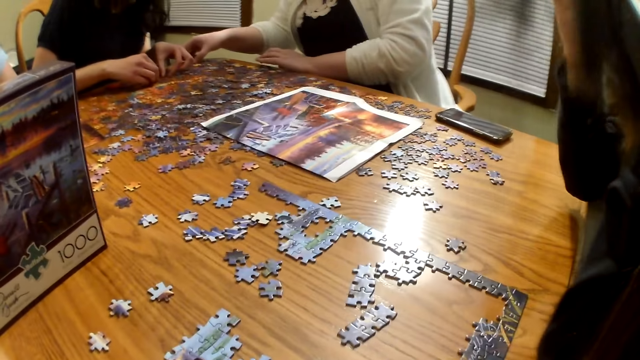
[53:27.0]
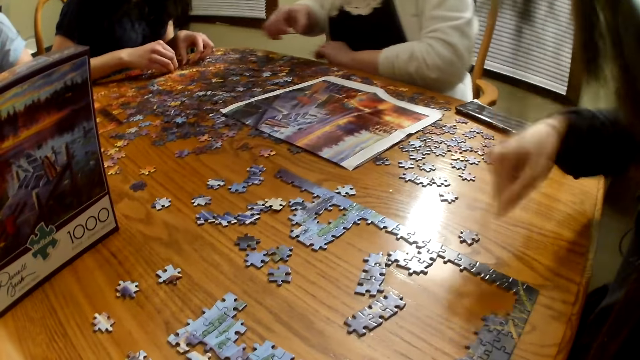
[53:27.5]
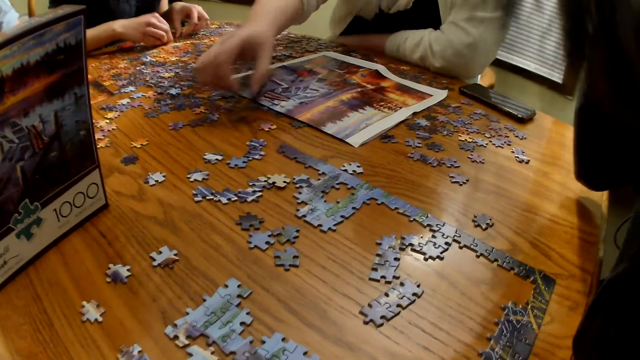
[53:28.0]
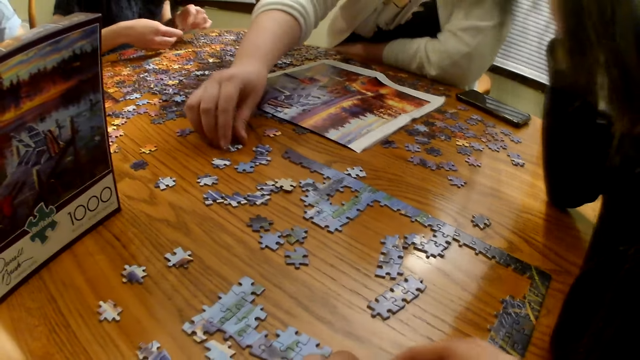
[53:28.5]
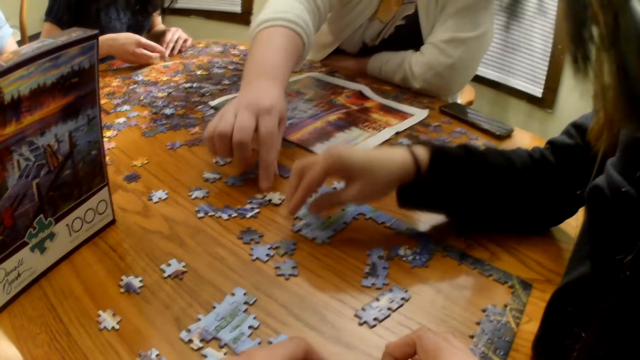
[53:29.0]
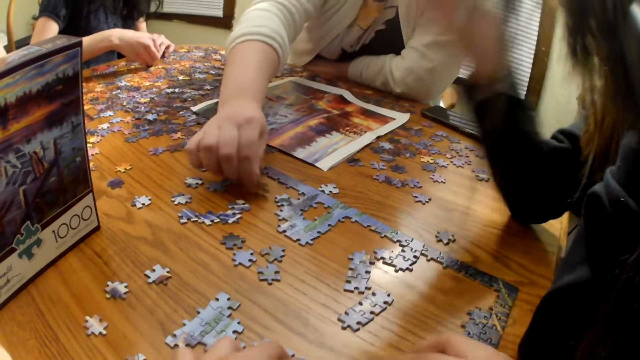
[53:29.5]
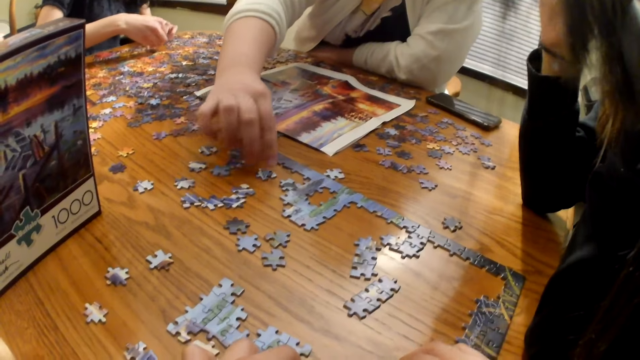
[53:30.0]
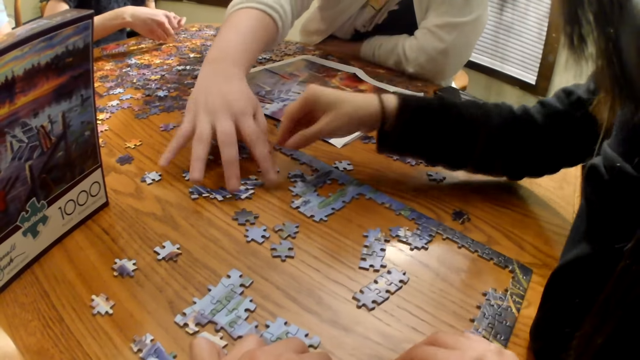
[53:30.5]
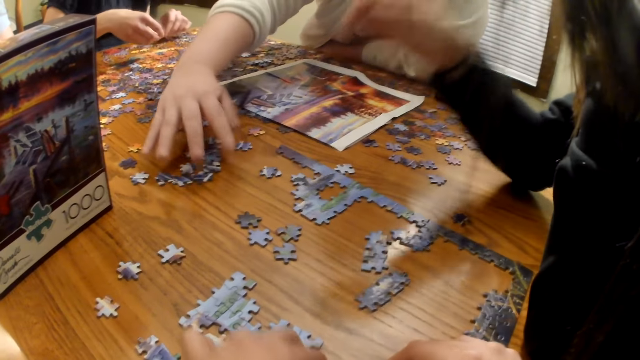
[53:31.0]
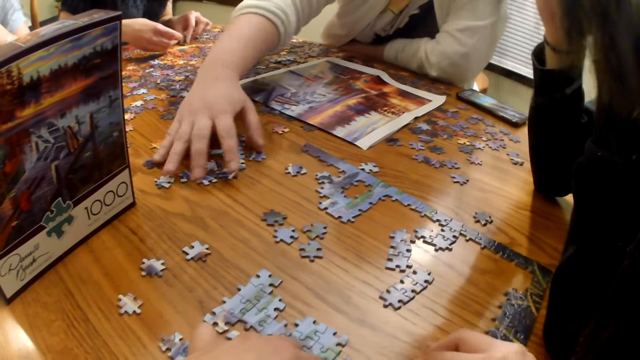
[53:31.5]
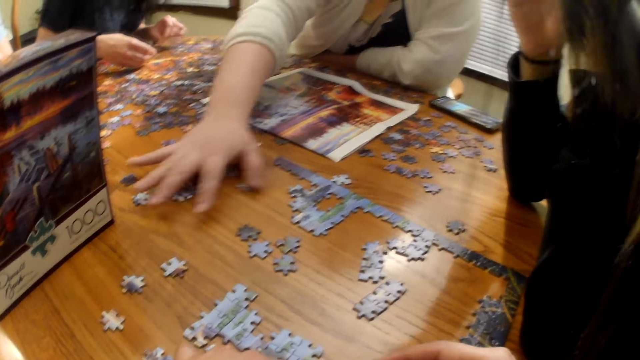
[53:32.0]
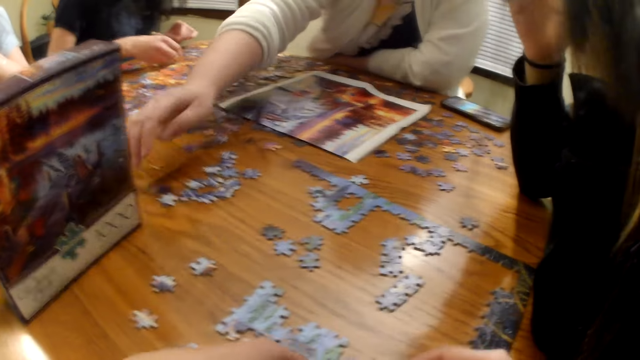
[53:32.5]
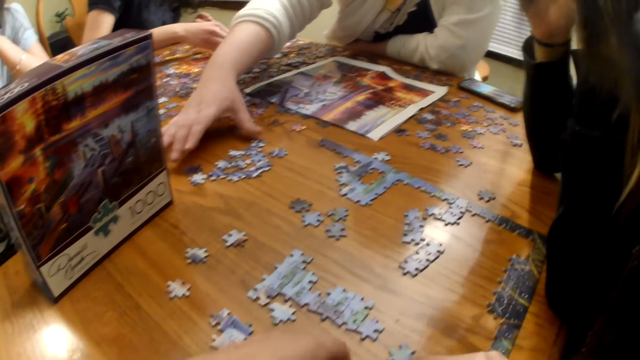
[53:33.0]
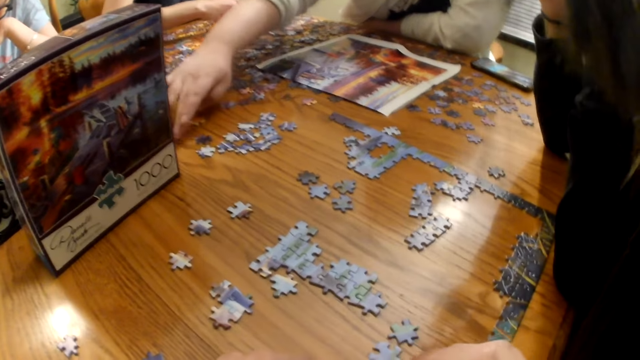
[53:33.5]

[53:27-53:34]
A female arranges the board game materials on the table.

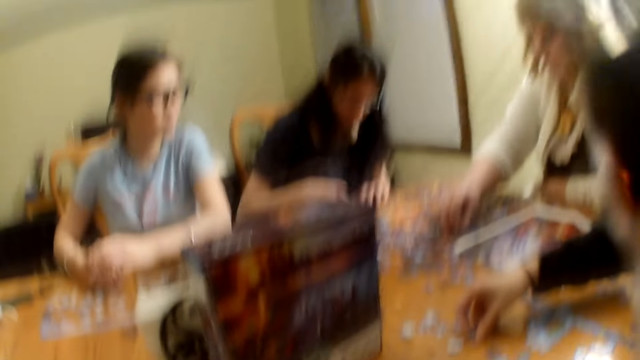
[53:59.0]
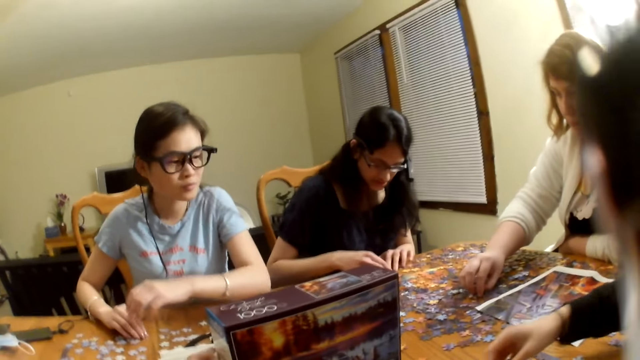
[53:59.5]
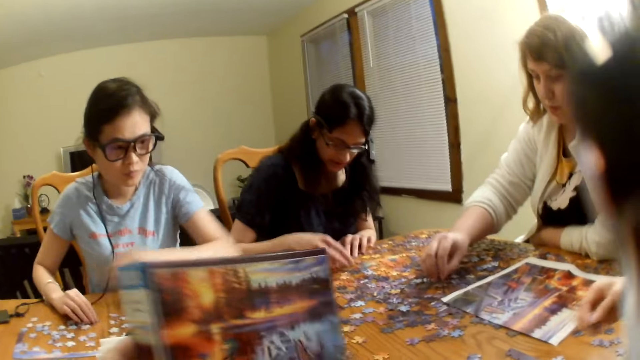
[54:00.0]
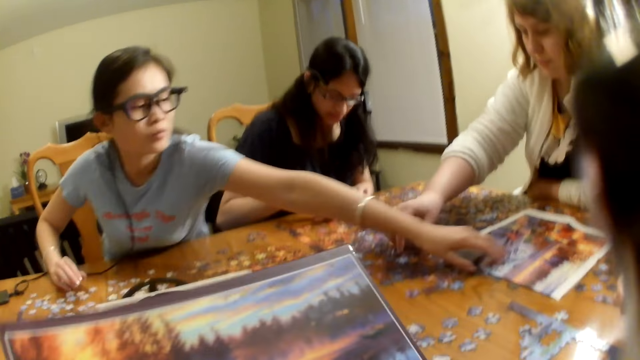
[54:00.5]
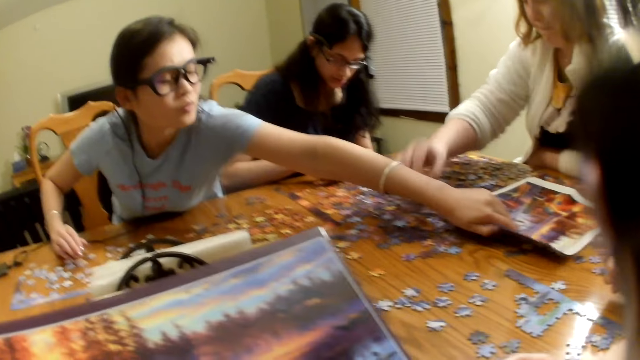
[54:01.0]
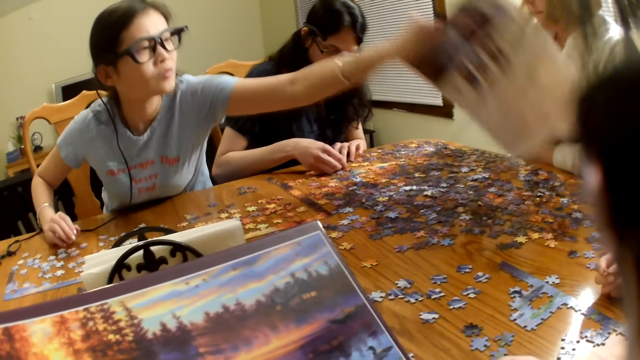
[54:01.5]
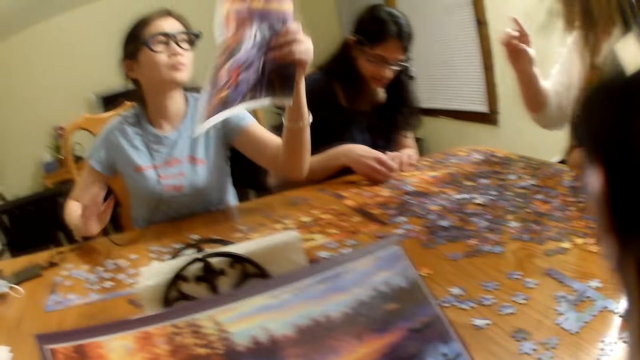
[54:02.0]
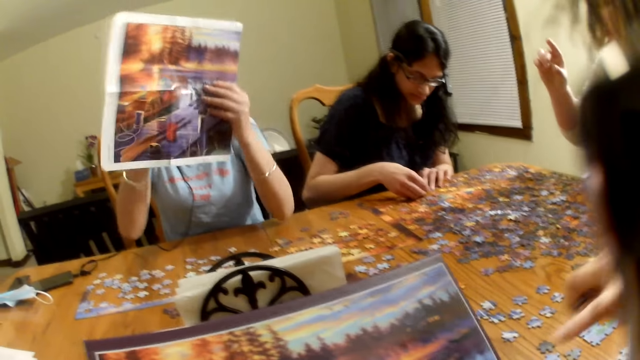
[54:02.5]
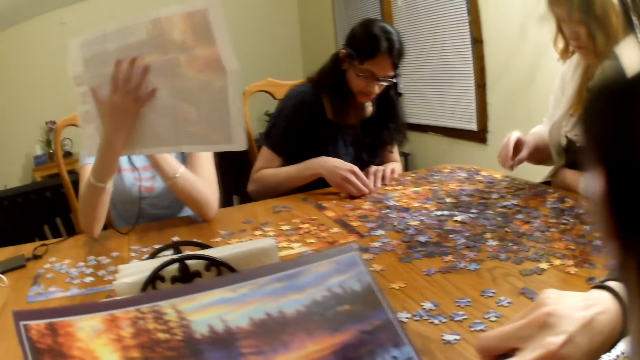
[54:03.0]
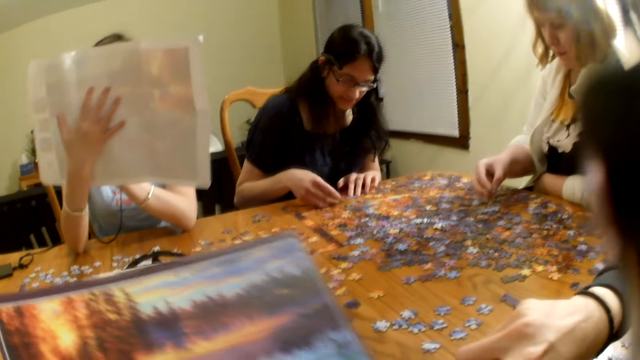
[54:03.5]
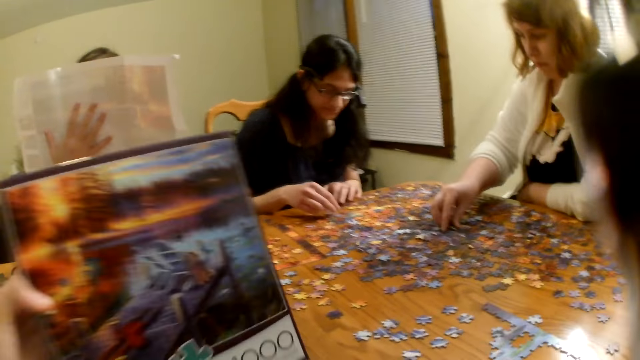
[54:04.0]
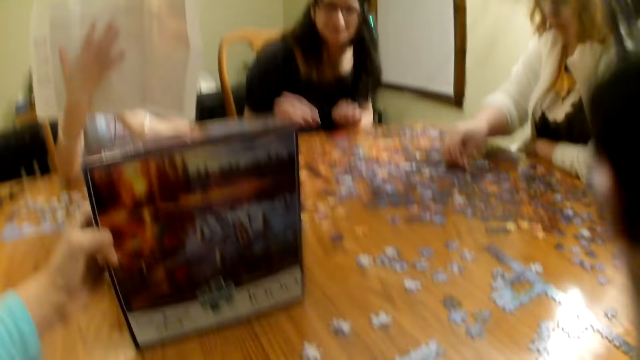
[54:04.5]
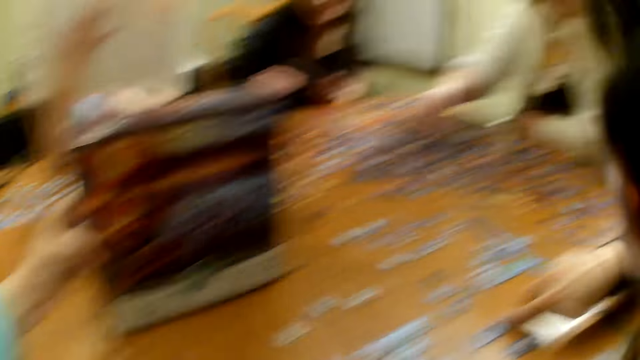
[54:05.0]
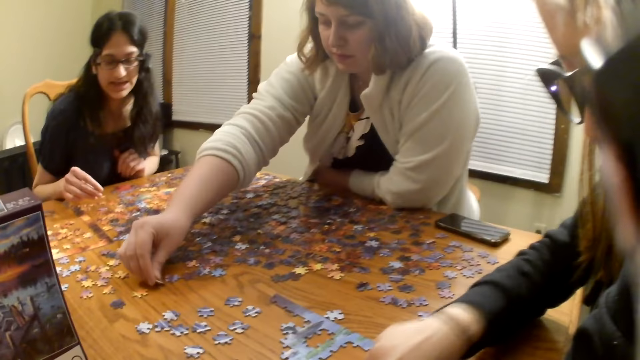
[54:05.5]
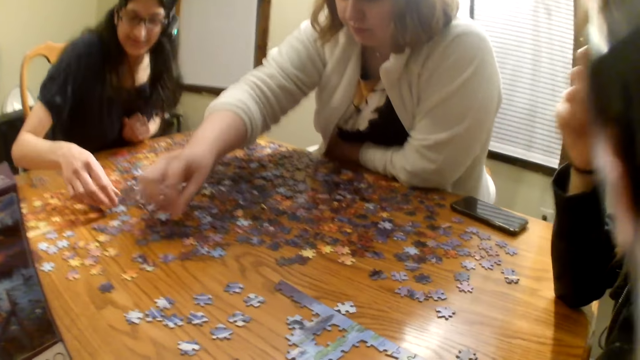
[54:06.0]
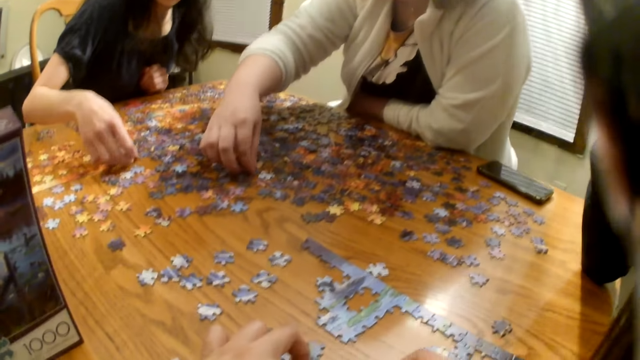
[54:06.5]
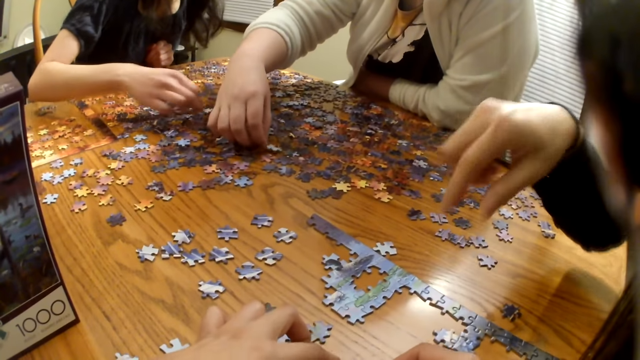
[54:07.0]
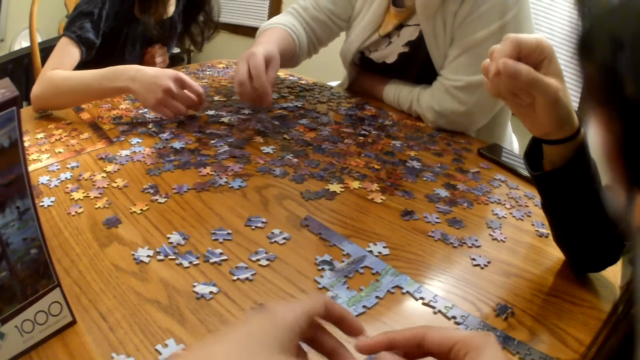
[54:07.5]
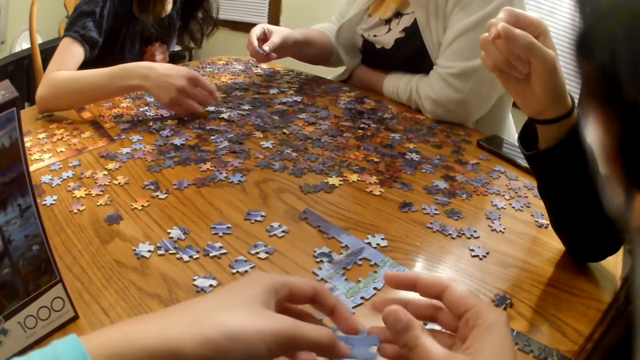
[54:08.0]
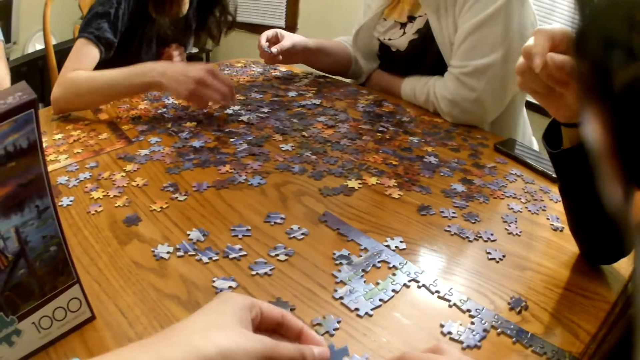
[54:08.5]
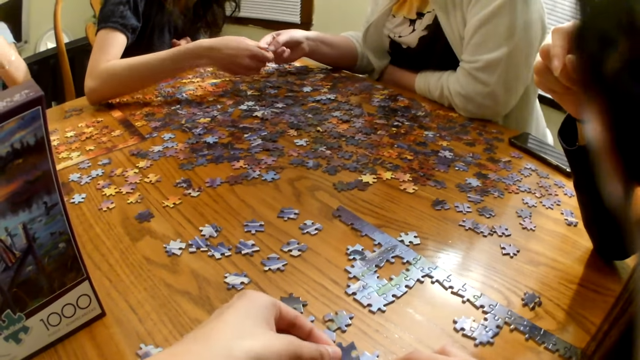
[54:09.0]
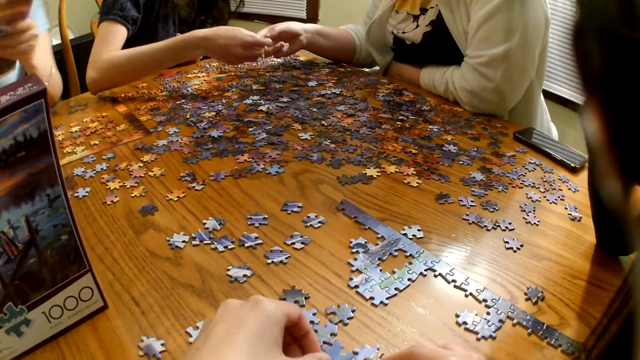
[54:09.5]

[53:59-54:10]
The camera wearer picks up the game catalogue art. They put back the game catalogue art.

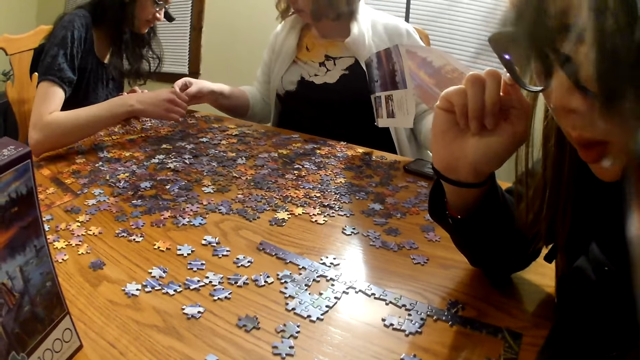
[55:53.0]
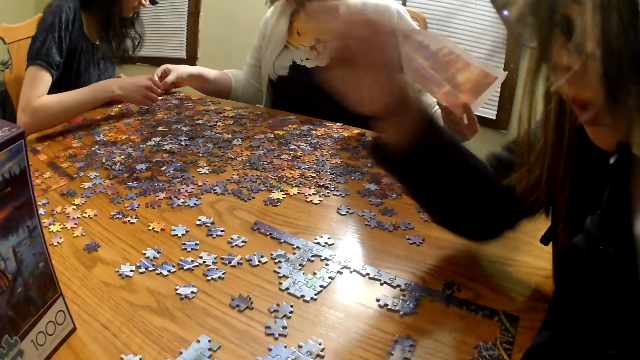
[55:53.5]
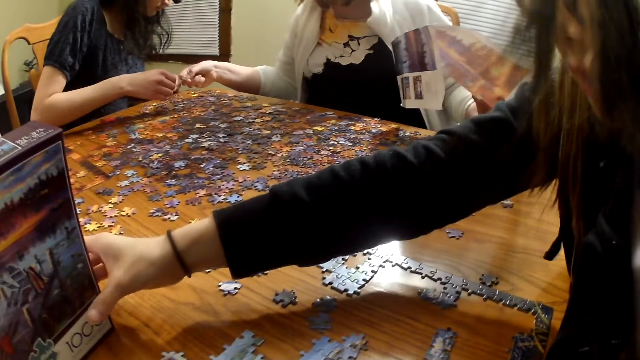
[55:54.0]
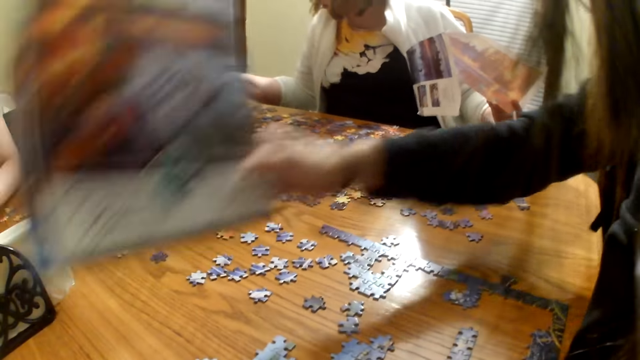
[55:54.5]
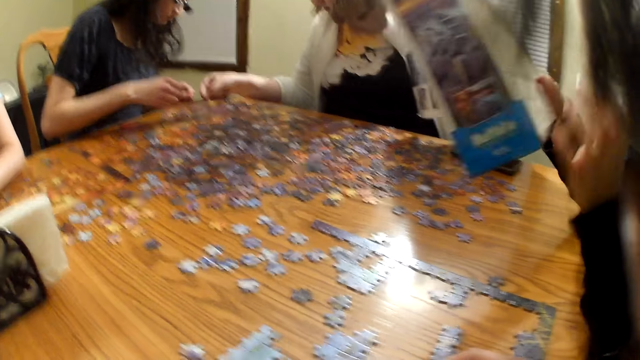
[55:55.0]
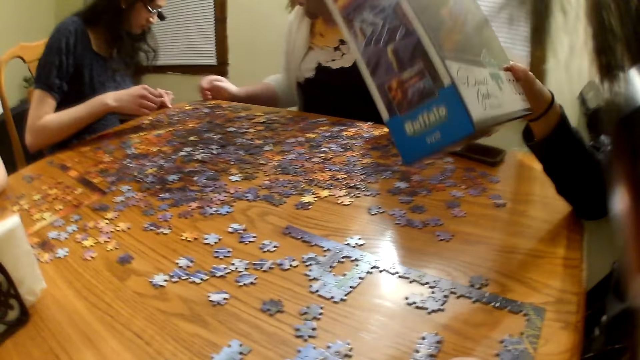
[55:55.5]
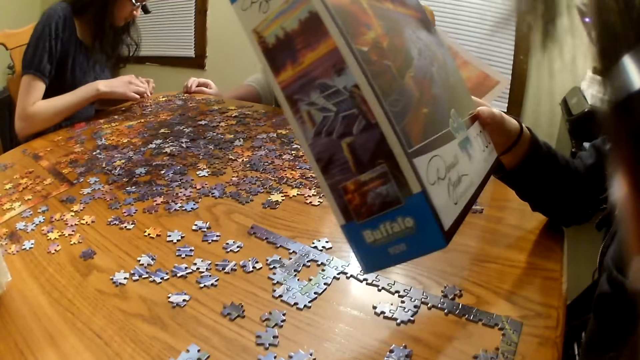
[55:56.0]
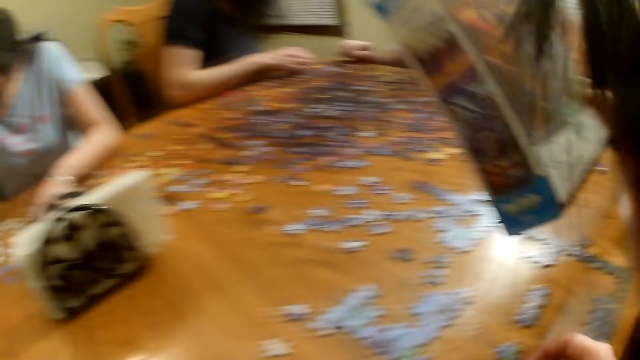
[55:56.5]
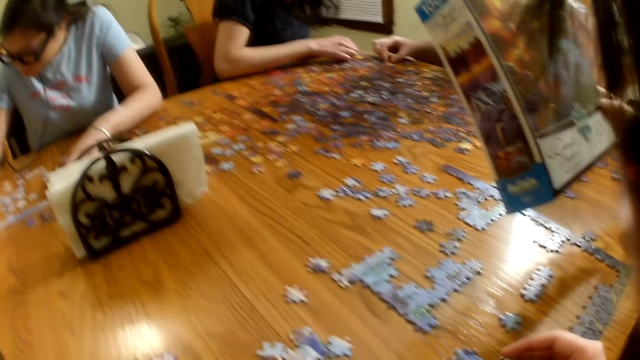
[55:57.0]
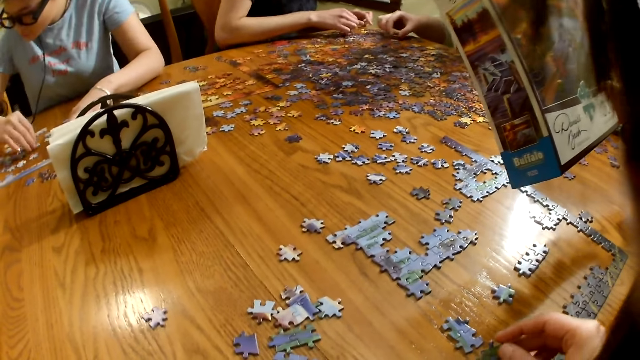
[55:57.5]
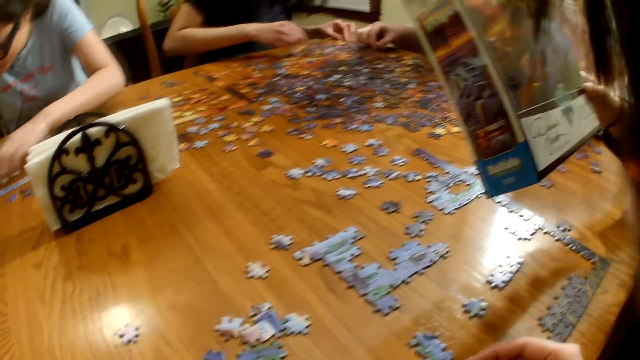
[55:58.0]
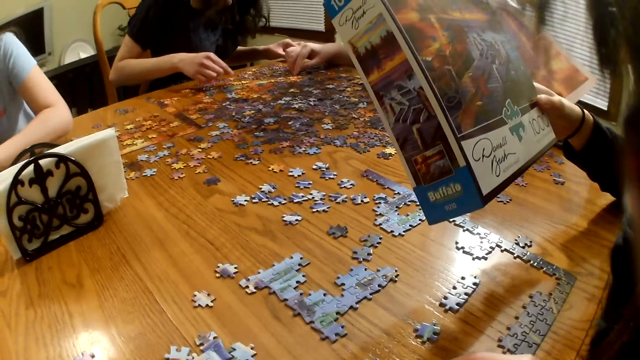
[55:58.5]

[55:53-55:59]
A female picks up the game catalogue.
